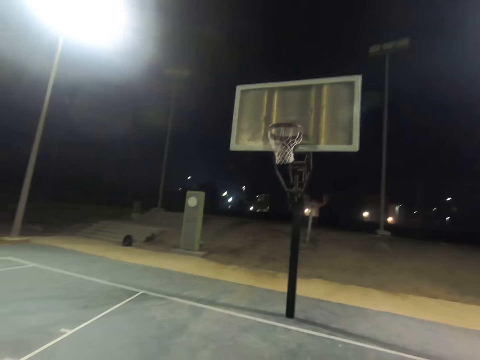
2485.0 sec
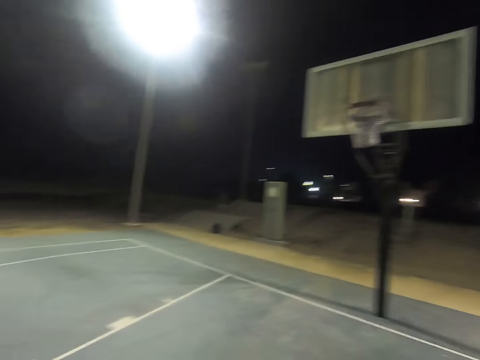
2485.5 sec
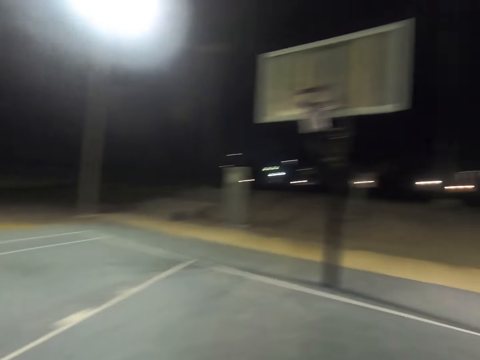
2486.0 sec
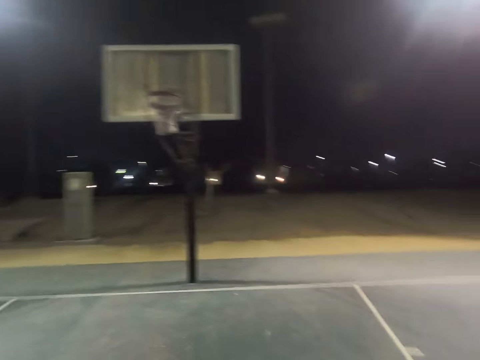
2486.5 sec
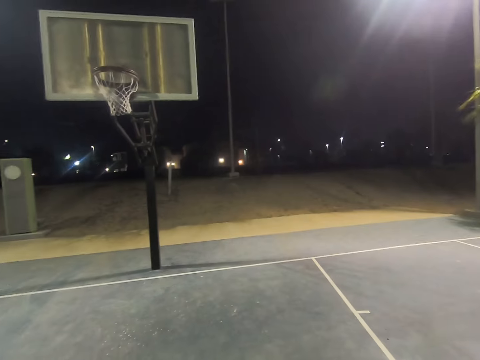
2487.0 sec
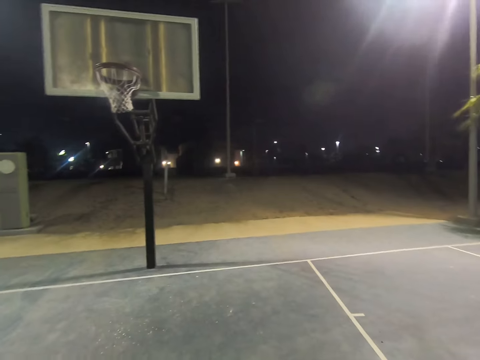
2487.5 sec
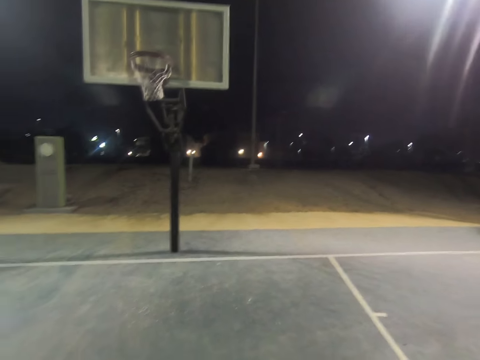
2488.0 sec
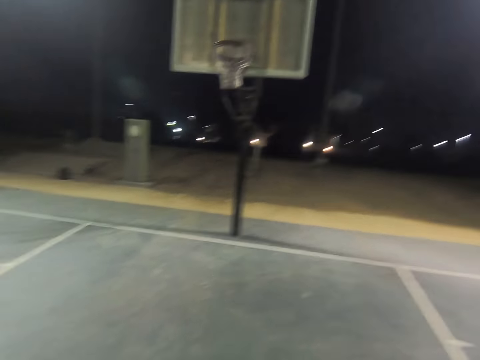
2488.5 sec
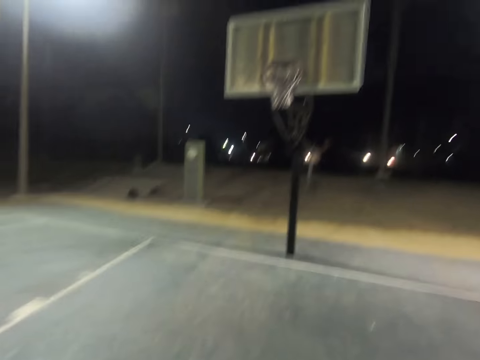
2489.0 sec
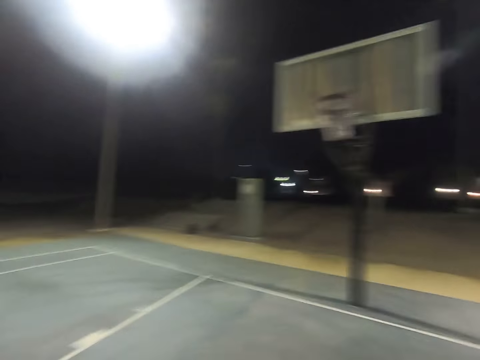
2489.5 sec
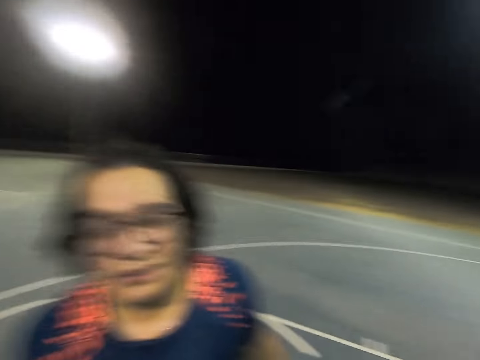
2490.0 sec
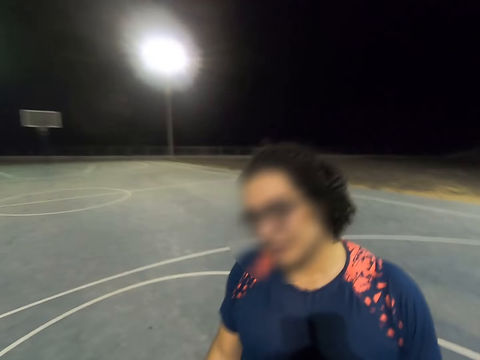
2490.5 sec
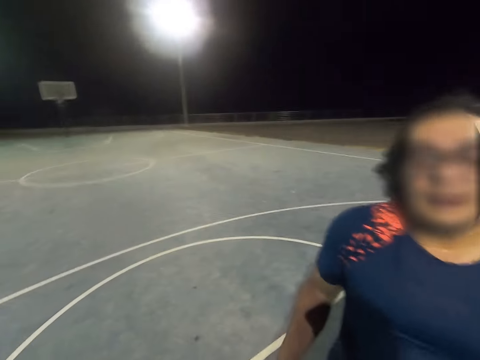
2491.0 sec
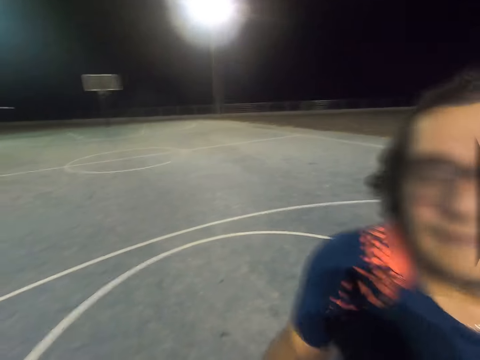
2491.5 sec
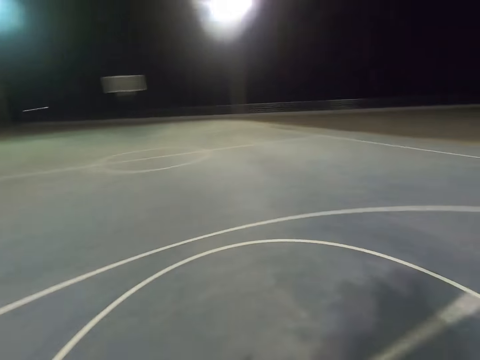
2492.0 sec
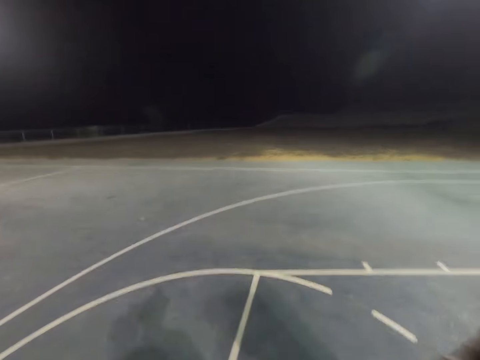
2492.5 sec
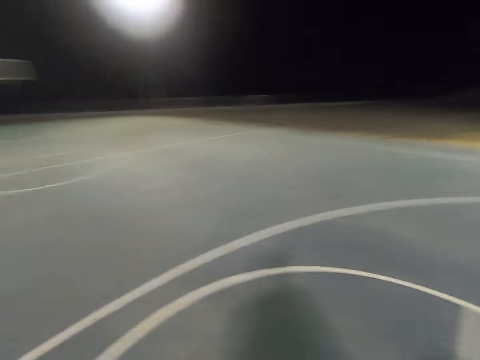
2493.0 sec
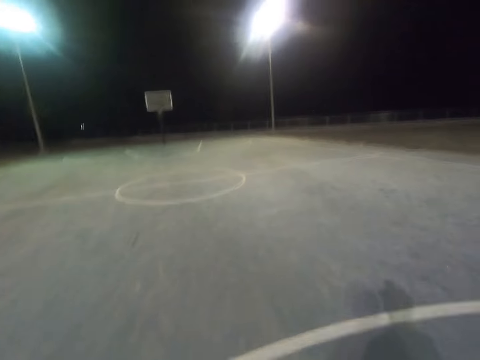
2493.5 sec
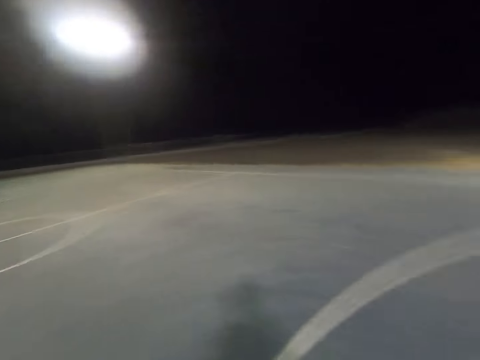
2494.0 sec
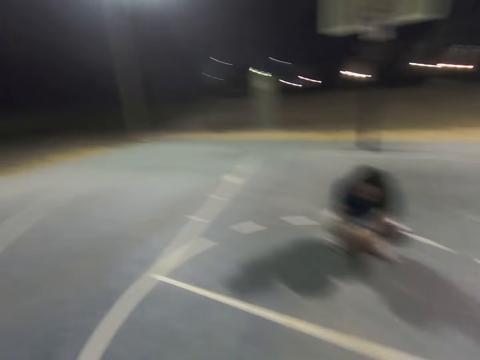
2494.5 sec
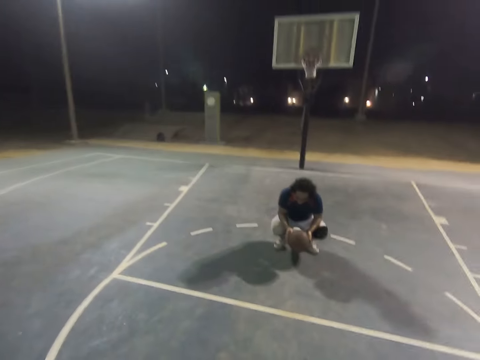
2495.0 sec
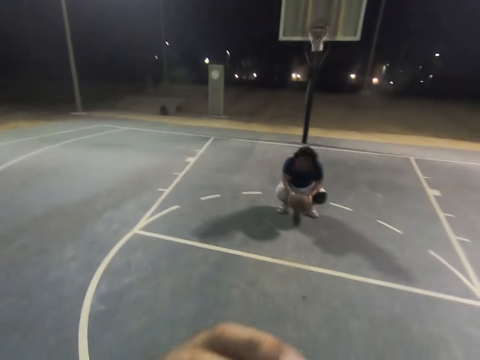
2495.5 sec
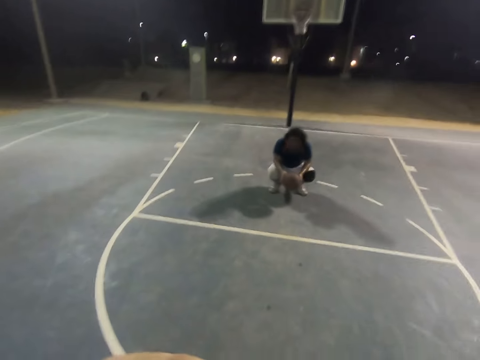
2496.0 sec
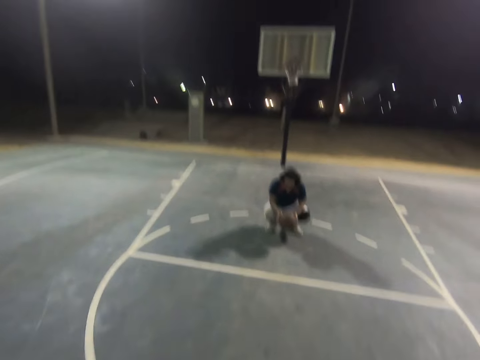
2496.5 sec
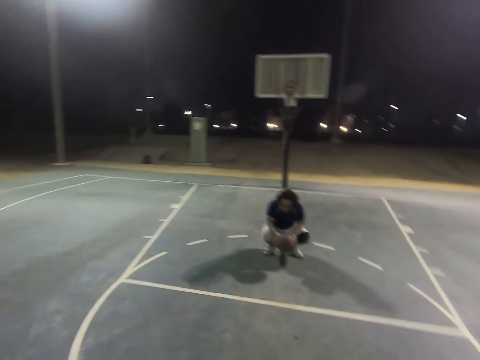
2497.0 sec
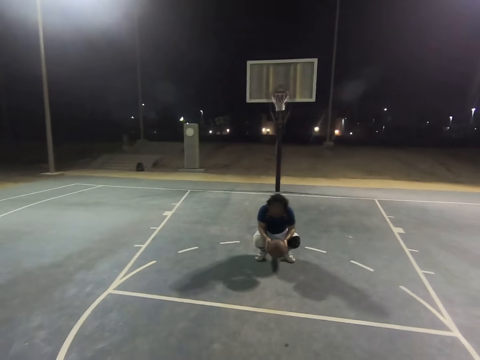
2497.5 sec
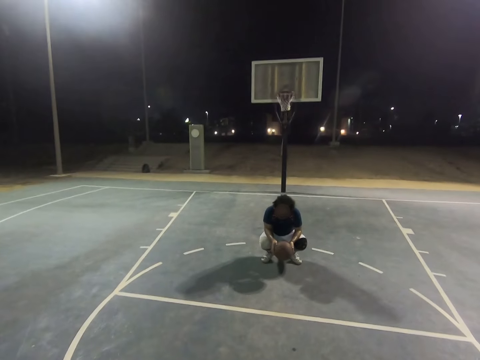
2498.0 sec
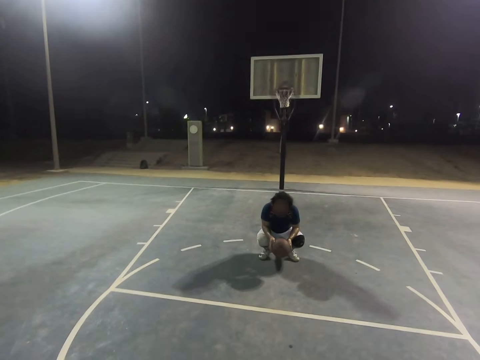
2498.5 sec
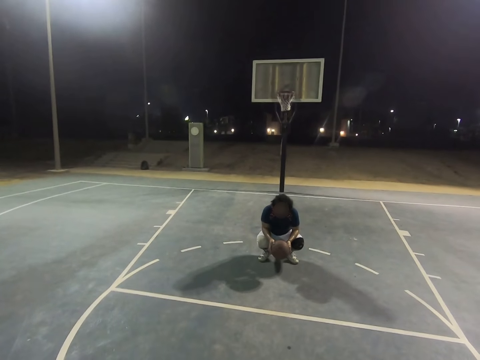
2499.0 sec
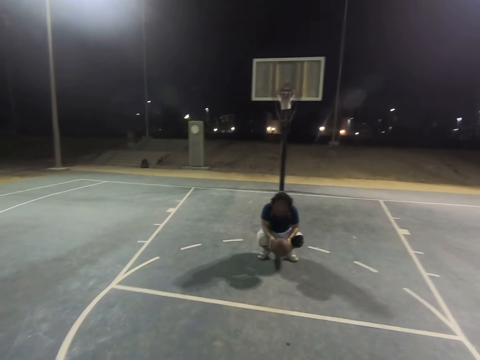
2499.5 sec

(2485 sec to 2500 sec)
A man talks. The camera wearer looks at the man. They walk. The man holds a ball and squats down. The camera wearer gets in position.

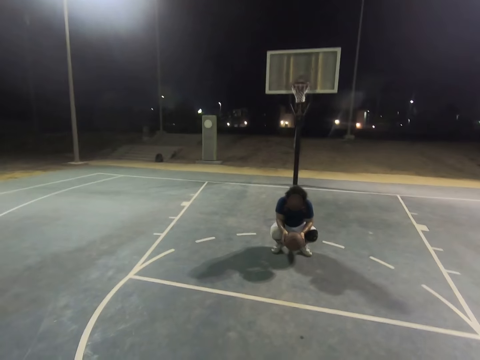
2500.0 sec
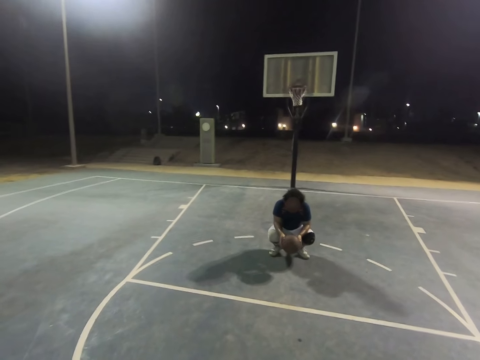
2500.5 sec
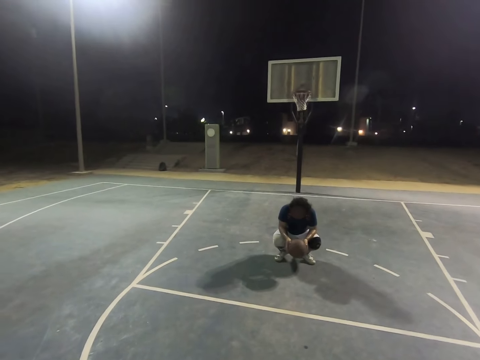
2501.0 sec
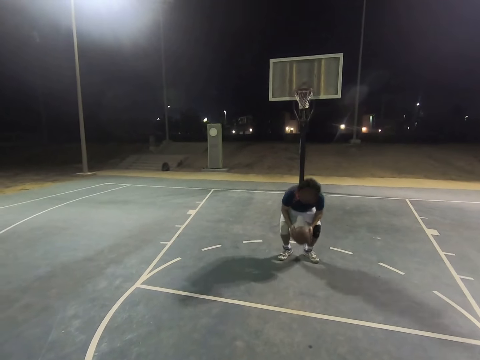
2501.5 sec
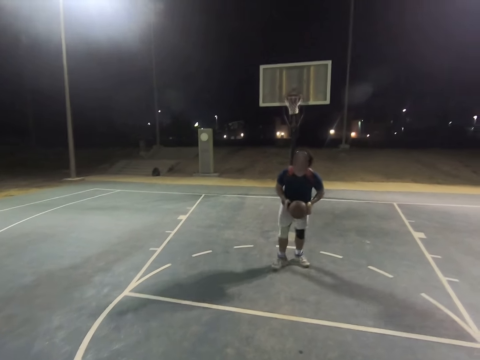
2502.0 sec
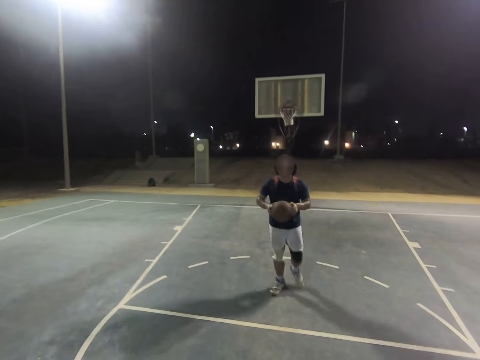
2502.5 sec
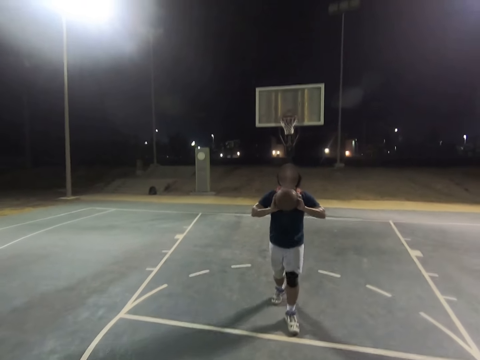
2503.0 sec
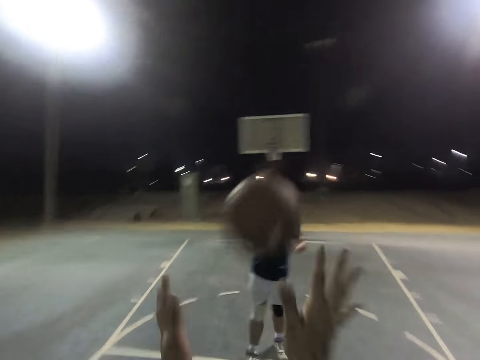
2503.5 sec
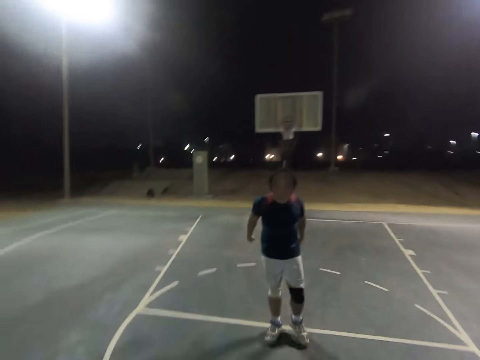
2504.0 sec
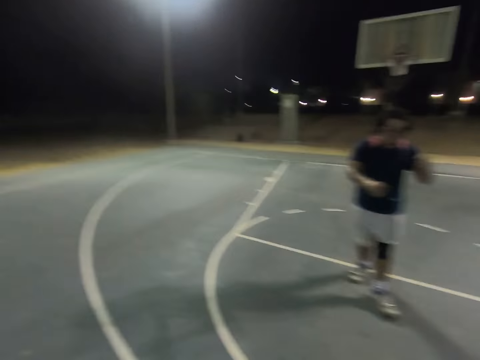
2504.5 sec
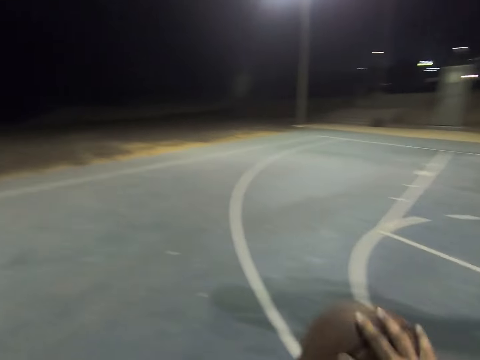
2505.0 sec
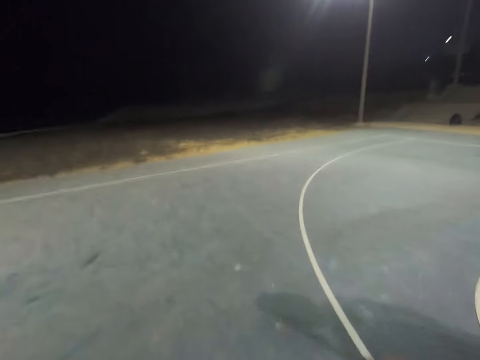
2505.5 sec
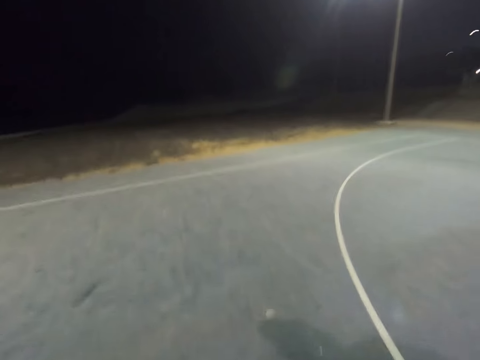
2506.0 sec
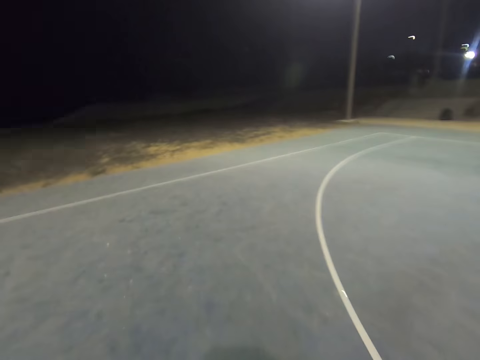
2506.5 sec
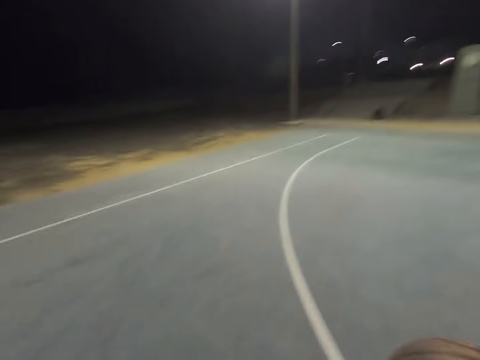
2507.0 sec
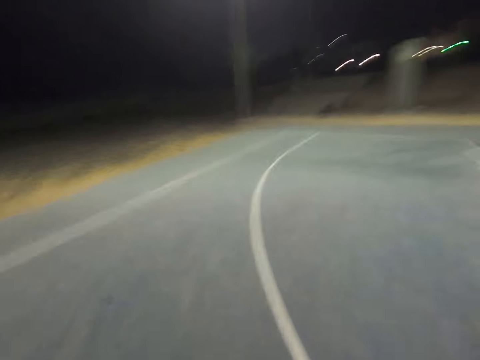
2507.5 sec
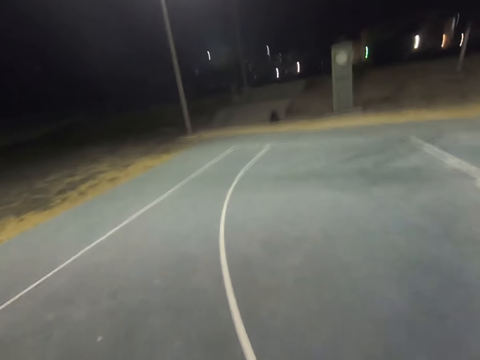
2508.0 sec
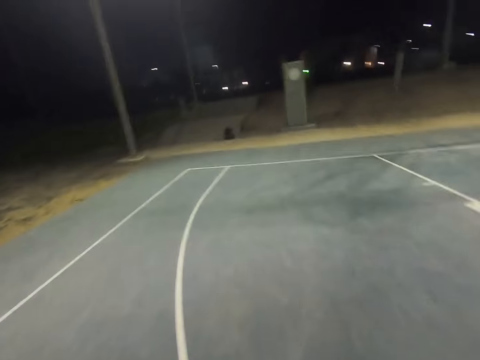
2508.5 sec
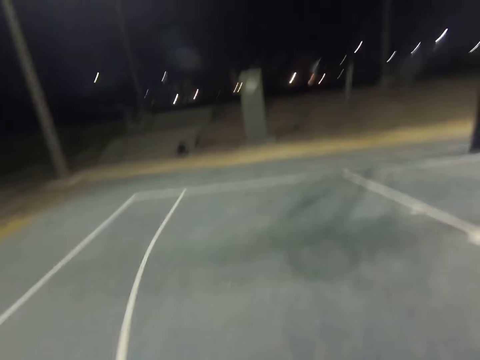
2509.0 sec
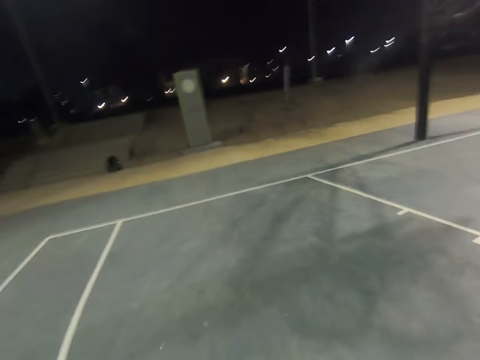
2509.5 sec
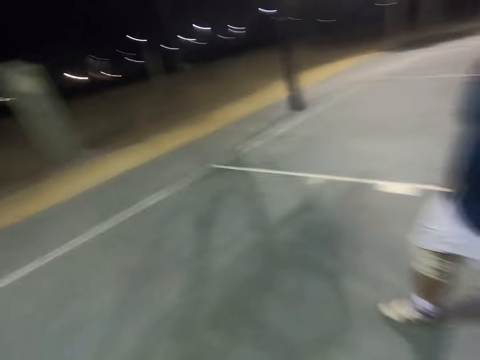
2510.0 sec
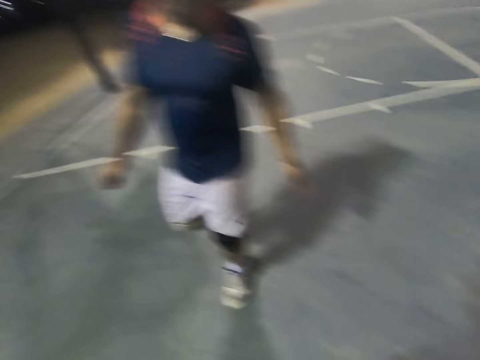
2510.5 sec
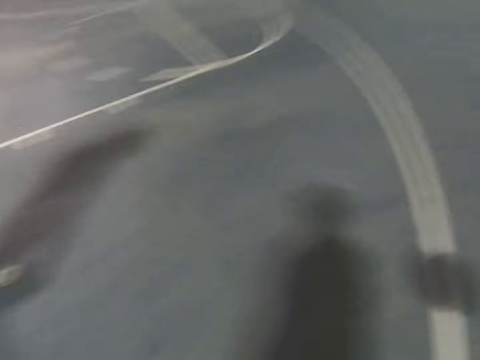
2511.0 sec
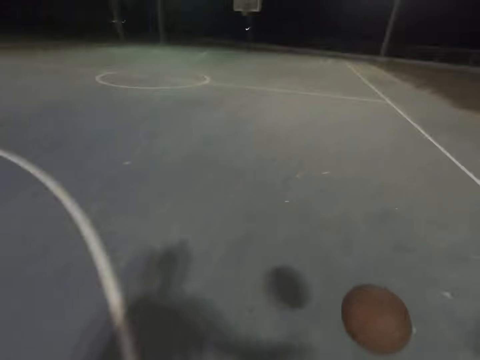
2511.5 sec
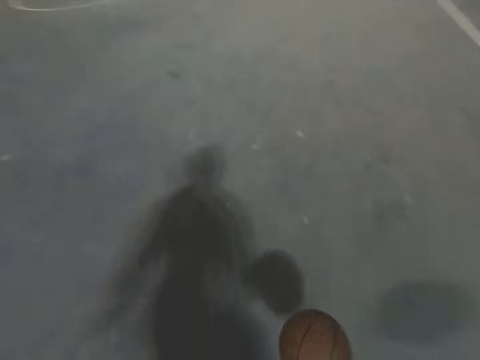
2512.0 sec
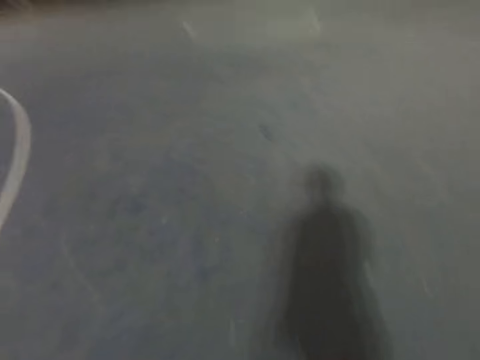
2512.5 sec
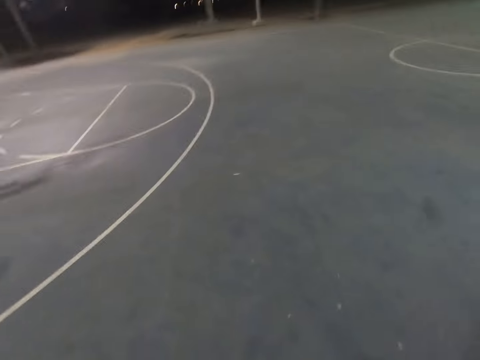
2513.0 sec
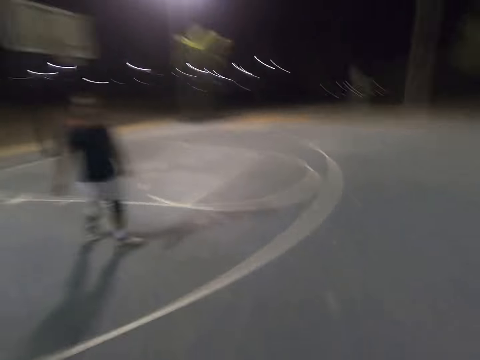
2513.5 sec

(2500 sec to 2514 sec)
A man stands up and throws the ball to the camera wearer. The camera wearer catches the ball. They dribble the ball on the court. The man follows the camera wearer on the court. The camera wearer dribbles the ball on the court.
